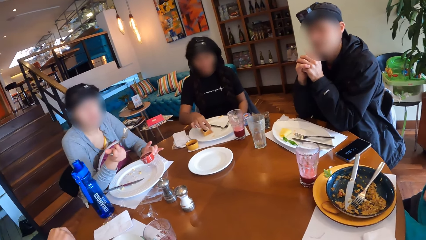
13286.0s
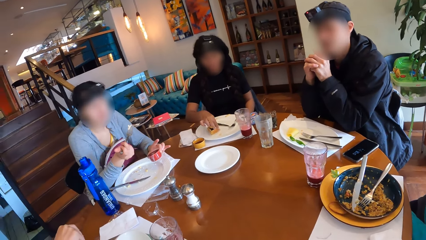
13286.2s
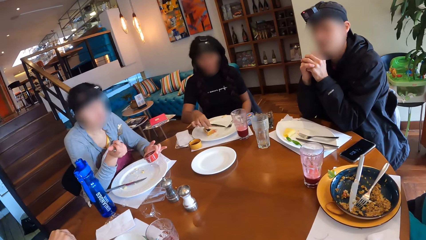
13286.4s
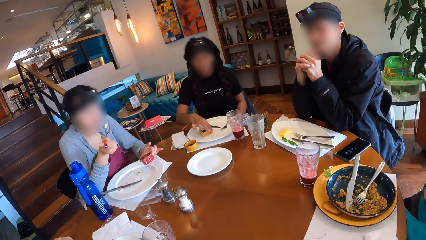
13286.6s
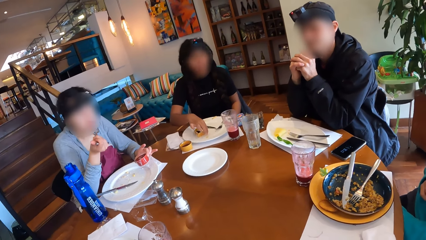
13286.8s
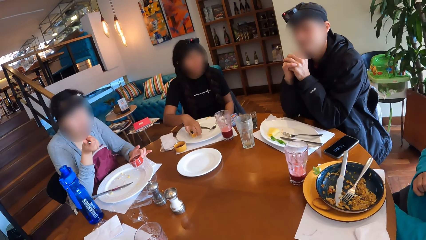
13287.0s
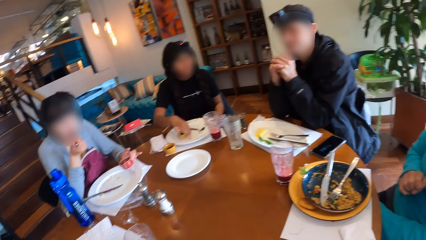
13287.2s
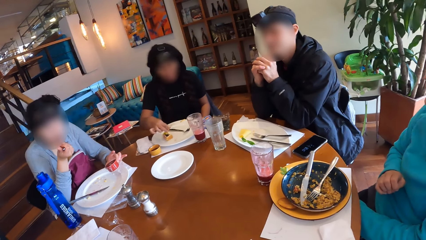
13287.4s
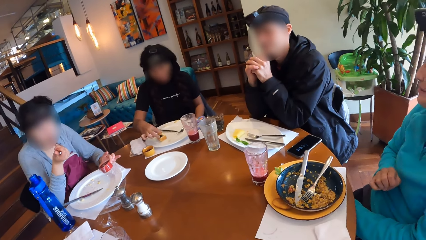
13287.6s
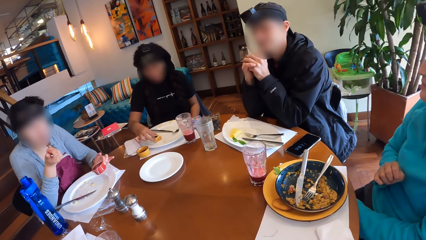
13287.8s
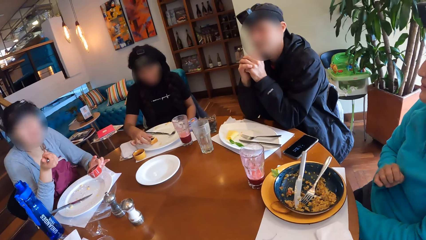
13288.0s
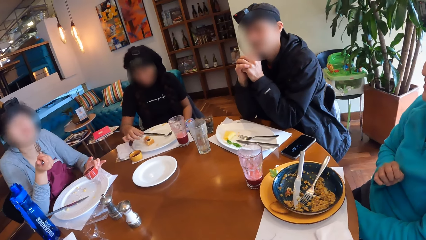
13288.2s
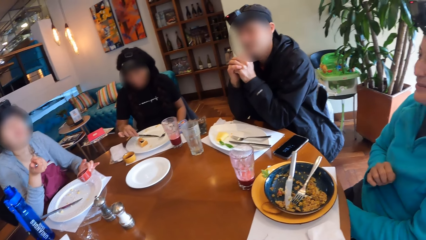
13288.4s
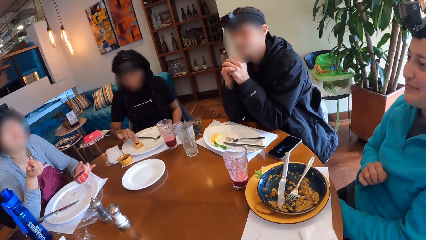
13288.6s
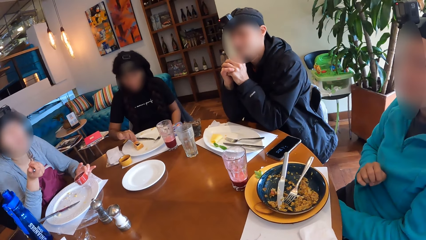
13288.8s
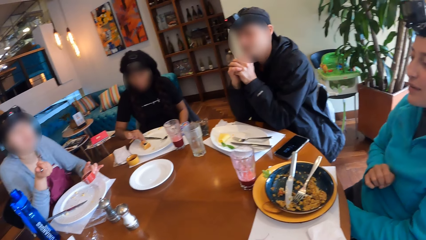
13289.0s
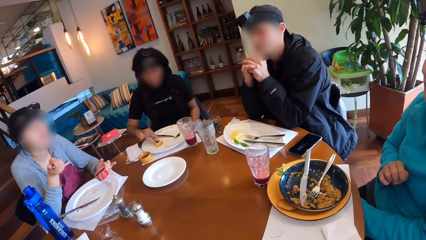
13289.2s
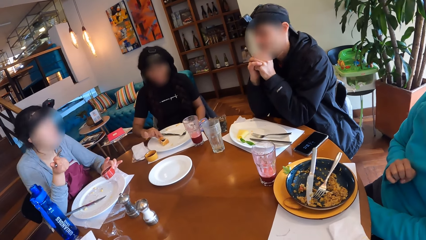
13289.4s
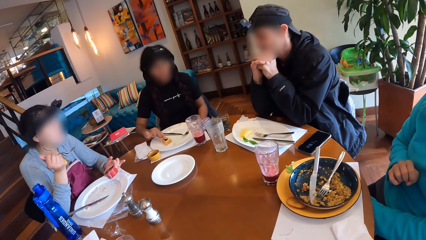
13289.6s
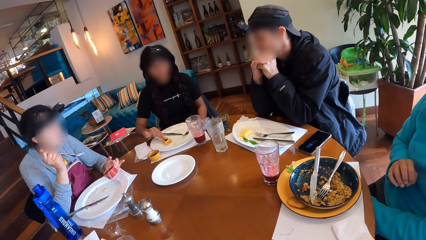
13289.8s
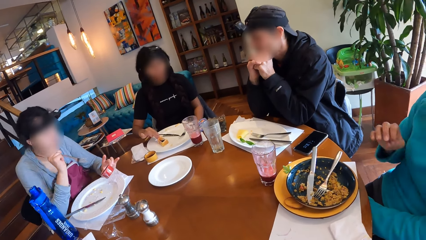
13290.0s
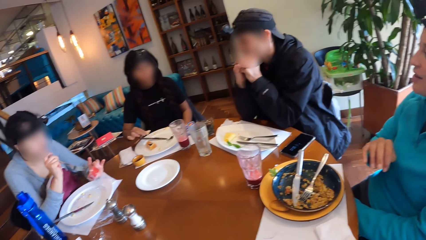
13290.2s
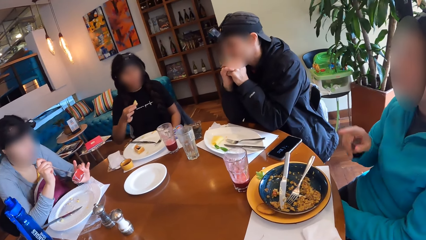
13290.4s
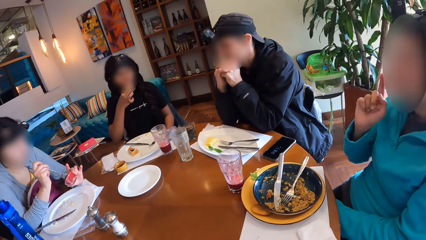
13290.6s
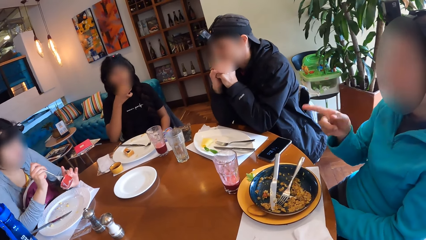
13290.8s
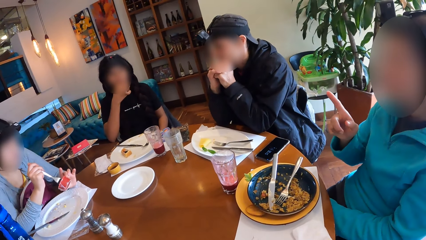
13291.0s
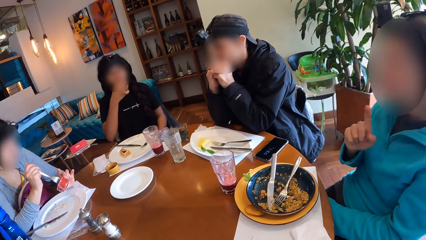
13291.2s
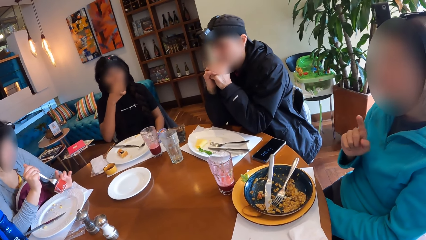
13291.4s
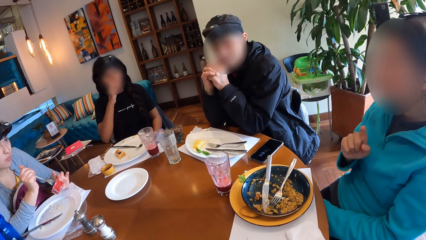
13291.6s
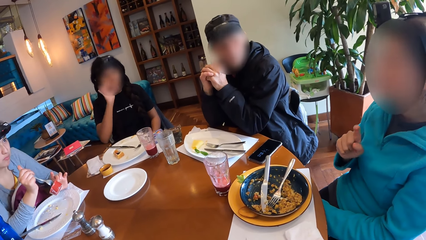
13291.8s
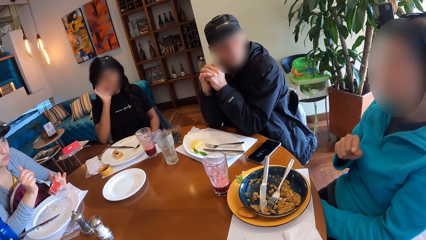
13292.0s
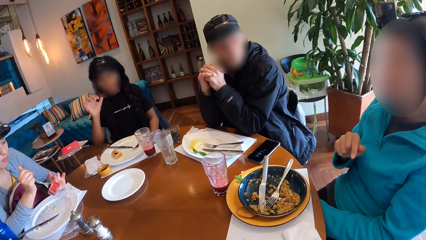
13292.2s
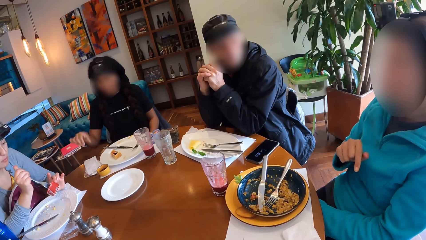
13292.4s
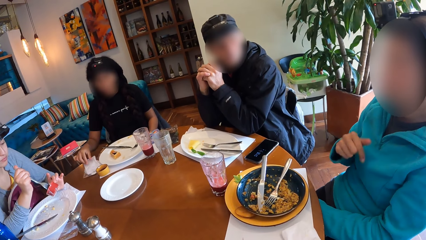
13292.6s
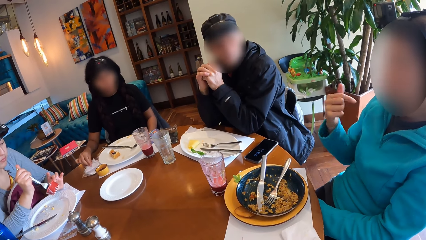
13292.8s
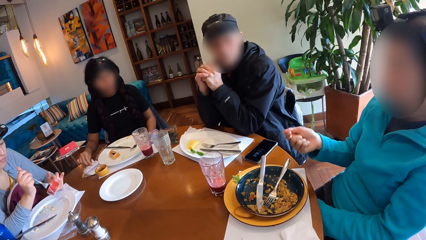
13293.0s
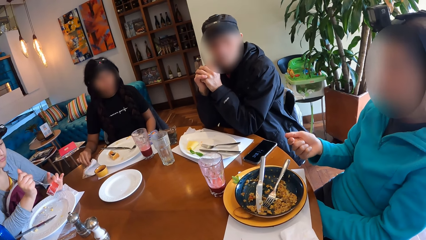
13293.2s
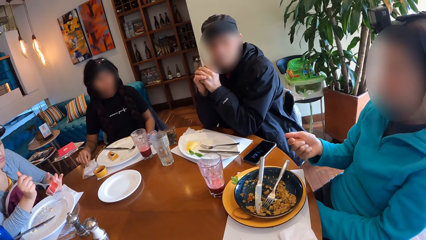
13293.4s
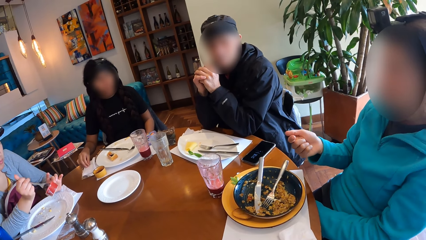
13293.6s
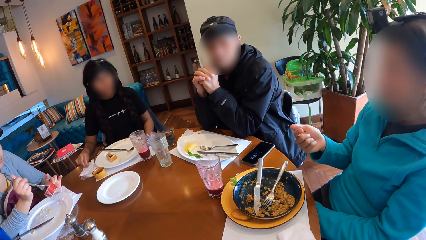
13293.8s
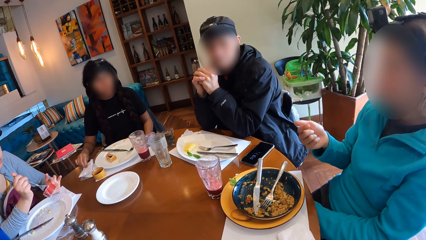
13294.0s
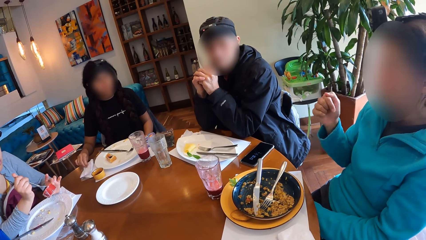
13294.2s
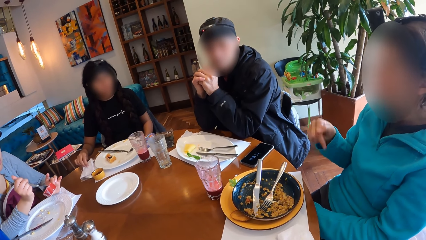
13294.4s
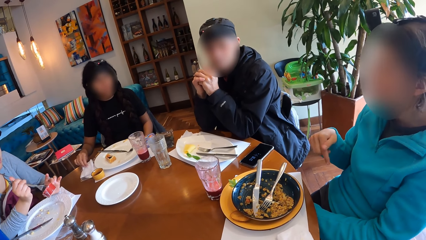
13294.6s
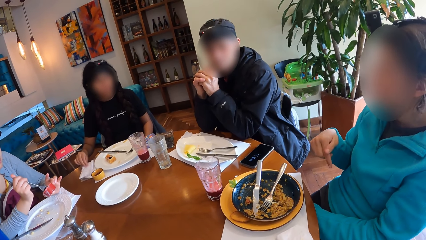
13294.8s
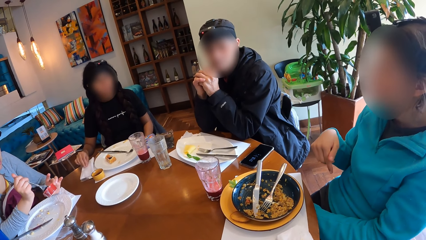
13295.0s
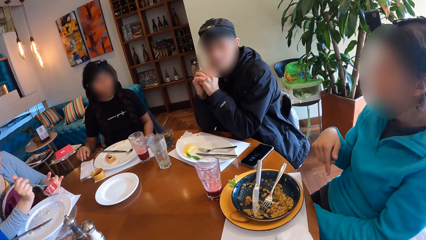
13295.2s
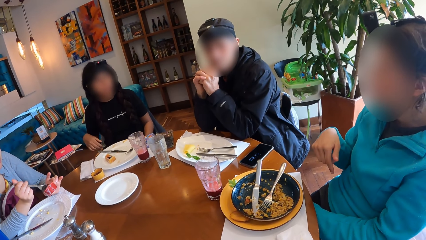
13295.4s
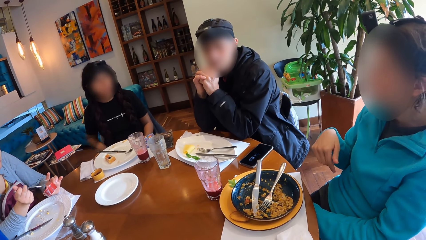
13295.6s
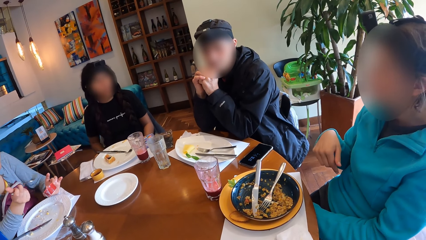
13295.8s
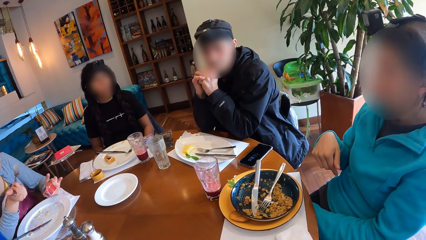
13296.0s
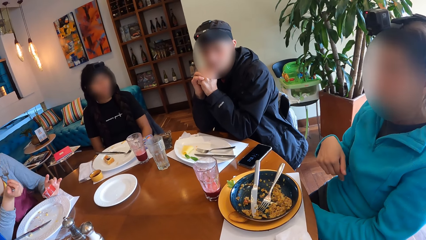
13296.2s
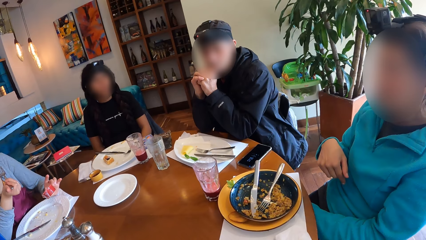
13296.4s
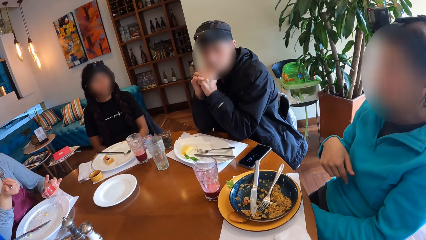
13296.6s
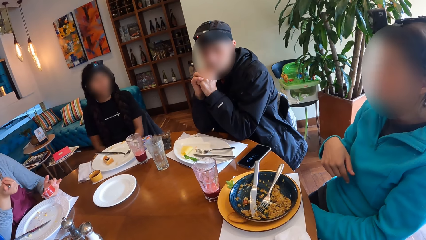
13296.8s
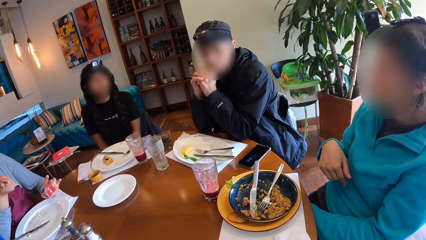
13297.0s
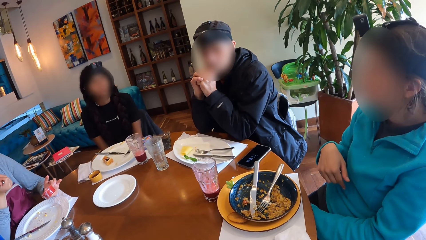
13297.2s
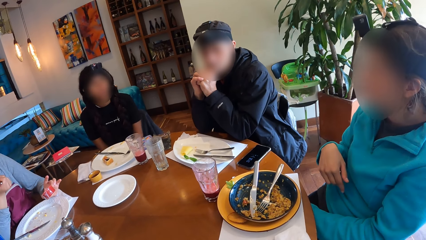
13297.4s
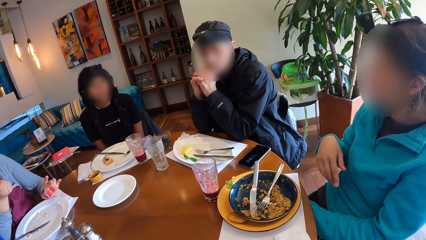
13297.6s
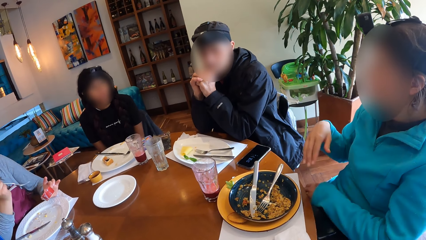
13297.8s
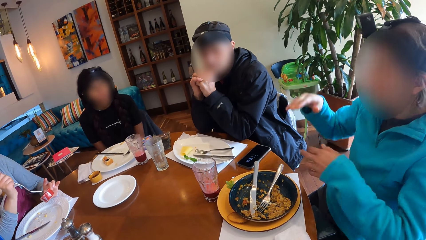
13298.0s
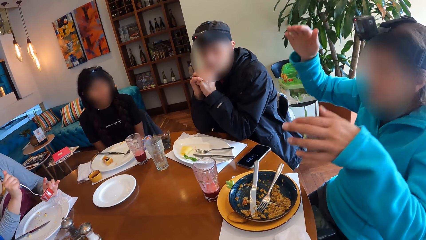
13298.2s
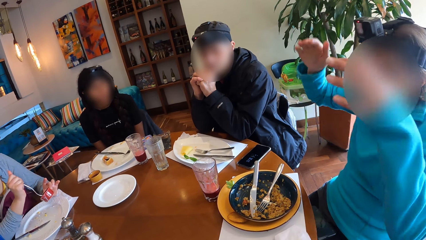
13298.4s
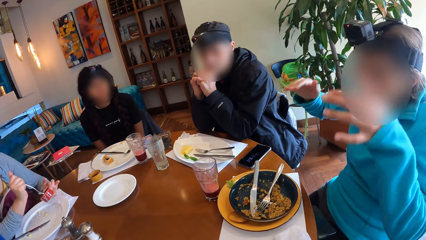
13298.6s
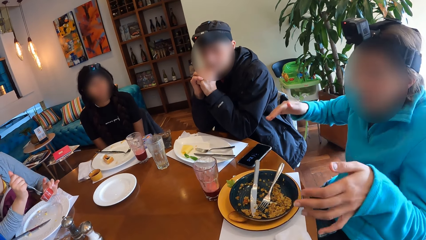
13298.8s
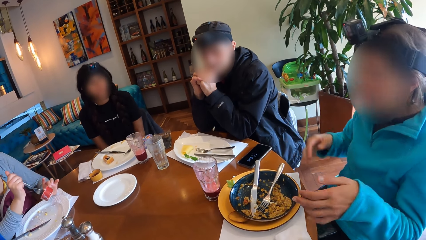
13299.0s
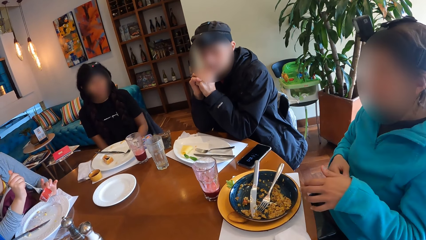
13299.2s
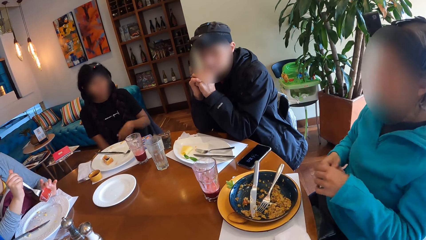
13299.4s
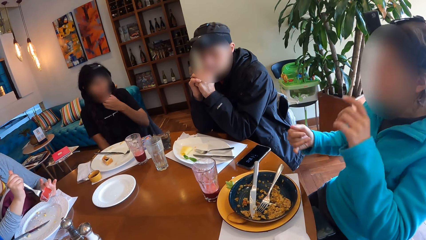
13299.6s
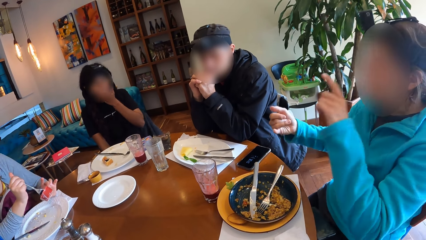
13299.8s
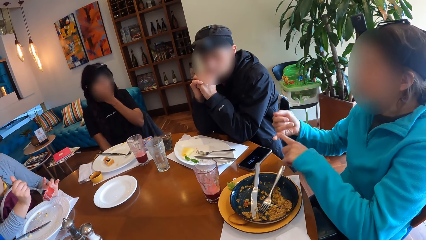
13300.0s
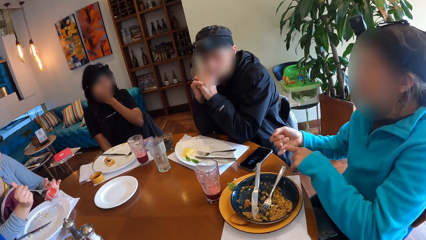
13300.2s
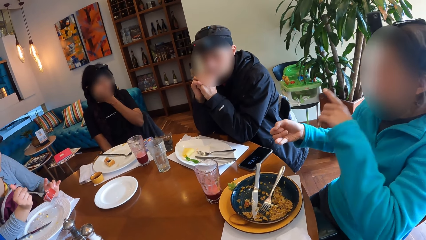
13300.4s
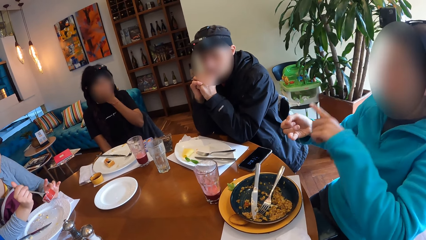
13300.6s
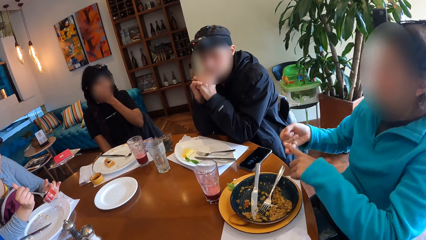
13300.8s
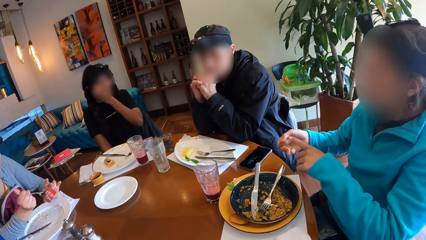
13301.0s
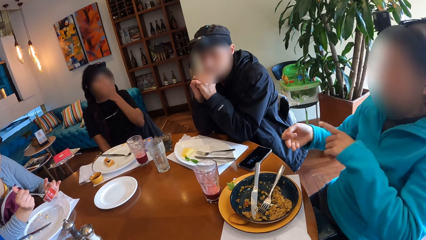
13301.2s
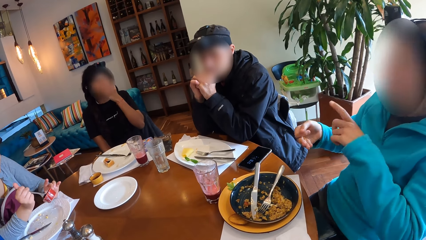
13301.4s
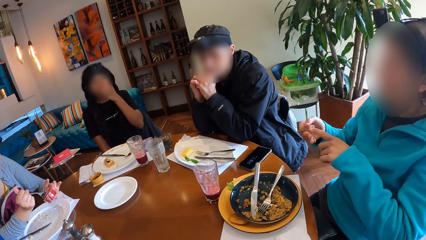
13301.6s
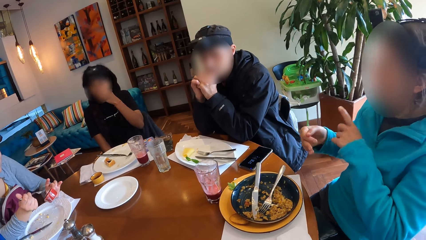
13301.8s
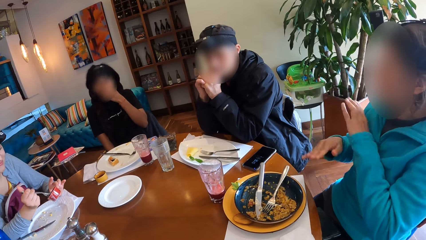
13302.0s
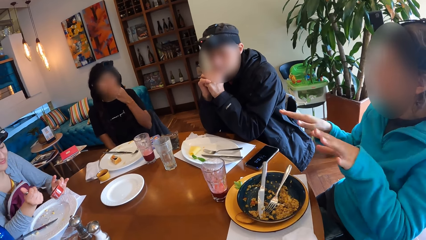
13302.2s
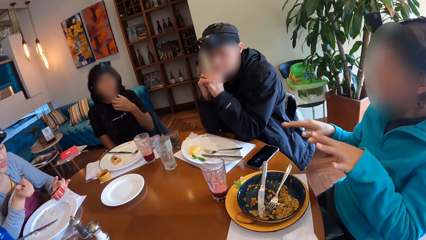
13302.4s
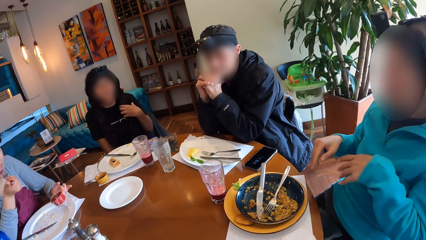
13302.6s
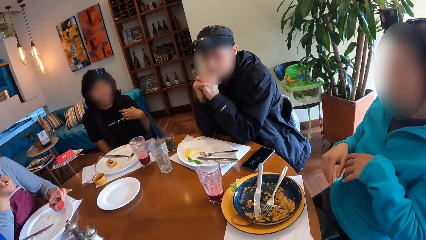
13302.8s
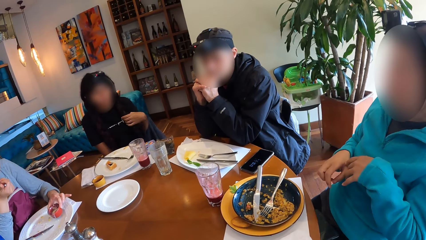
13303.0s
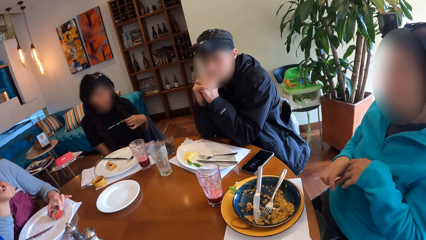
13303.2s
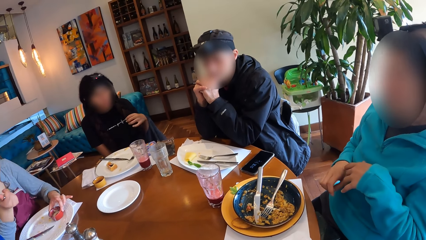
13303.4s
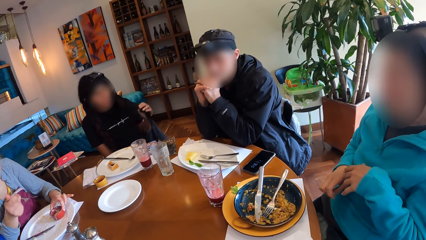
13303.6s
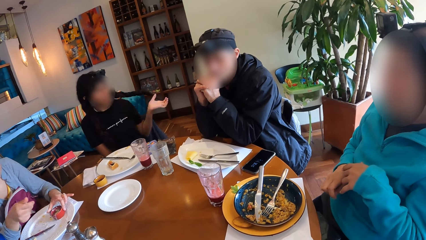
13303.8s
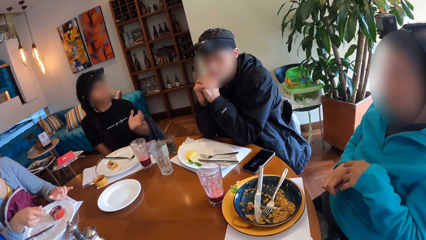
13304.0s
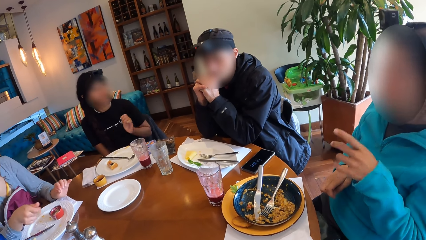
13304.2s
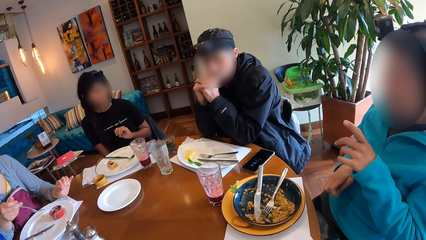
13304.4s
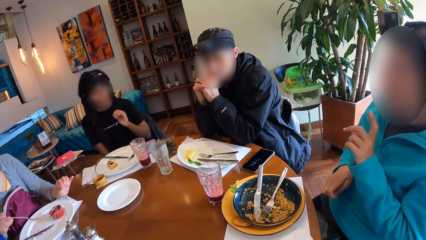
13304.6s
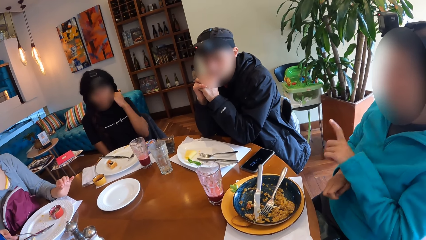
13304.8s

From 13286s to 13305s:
The woman puts the sauce in her mouth with the fork in her right hand. Another woman takes waffles from the plate on the table with her right hand. The first woman puts the fork in her right hand into the container of sauce in her left hand. The other woman puts the waffles into her mouth with her right hand. The first woman takes sauce from the container of sauce in her left hand with the fork in her right hand. The other woman cleans her right hand with the serviette on the table. The first woman puts the fork in her right hand into the container of sauce in her left hand, takes sauce from the container of sauce in her left hand with the fork in her right hand, puts the sauce in her mouth with the fork in her right hand, and drops the container of sauce in the plate on the table with her left hand.
